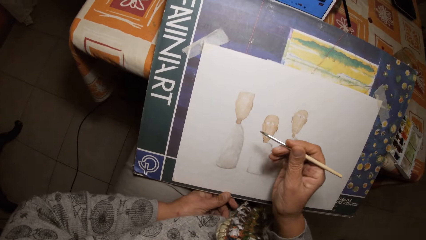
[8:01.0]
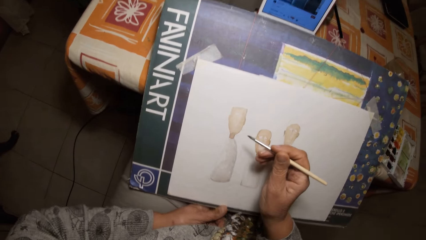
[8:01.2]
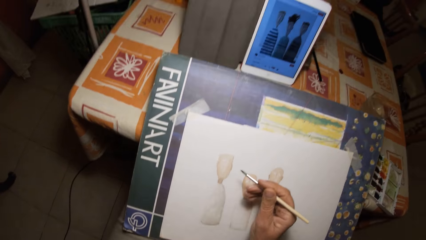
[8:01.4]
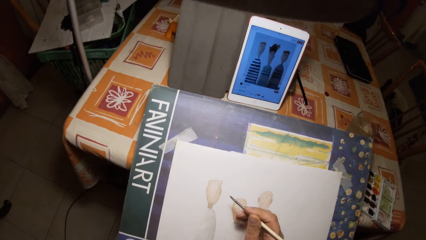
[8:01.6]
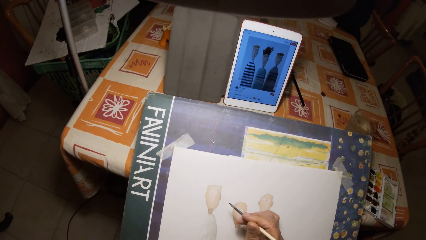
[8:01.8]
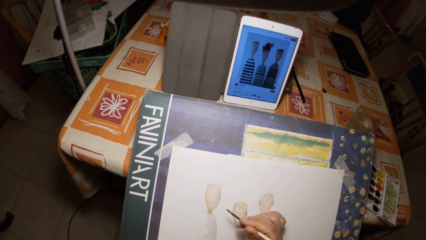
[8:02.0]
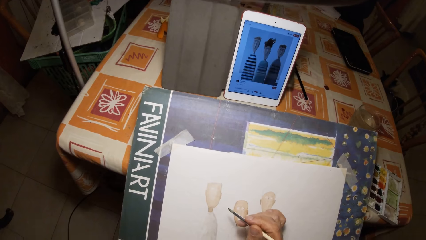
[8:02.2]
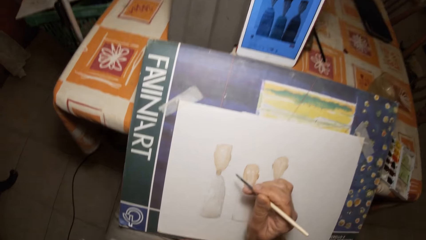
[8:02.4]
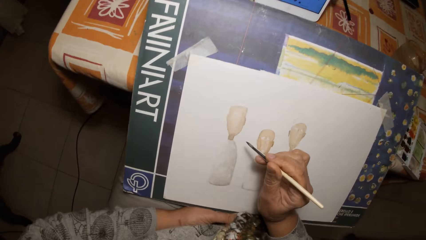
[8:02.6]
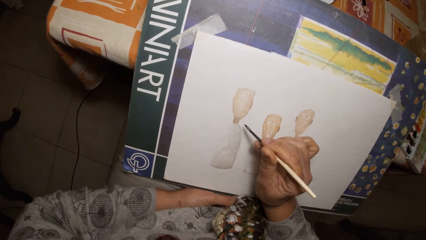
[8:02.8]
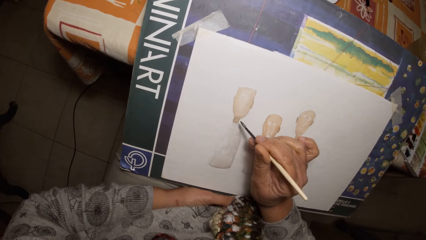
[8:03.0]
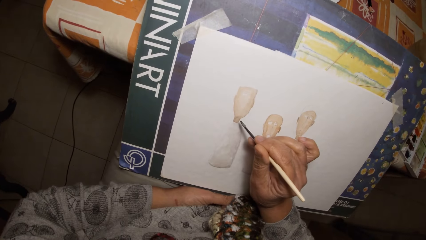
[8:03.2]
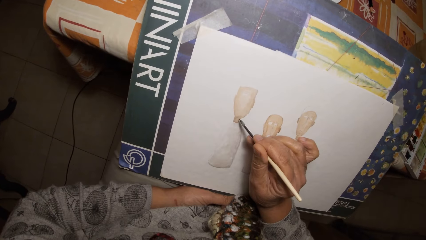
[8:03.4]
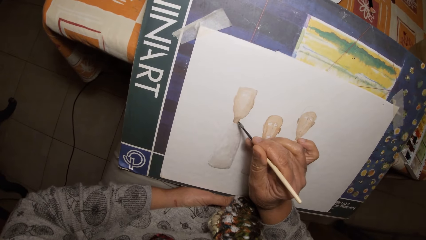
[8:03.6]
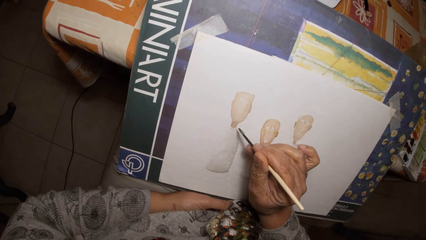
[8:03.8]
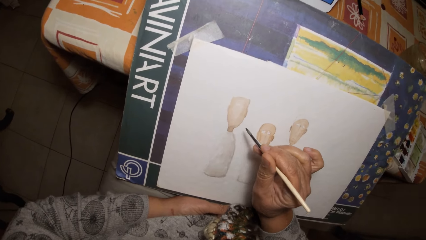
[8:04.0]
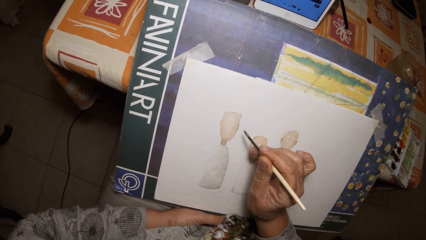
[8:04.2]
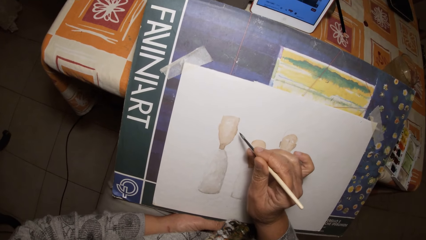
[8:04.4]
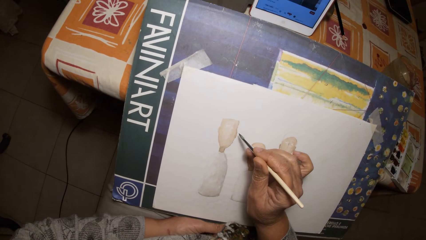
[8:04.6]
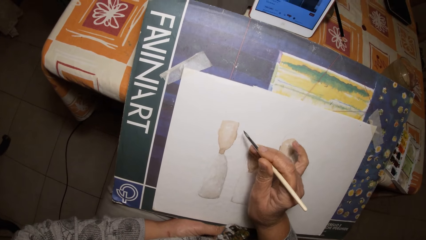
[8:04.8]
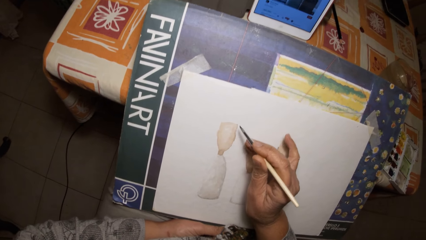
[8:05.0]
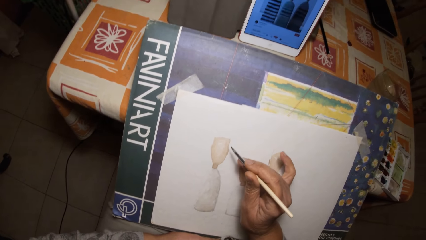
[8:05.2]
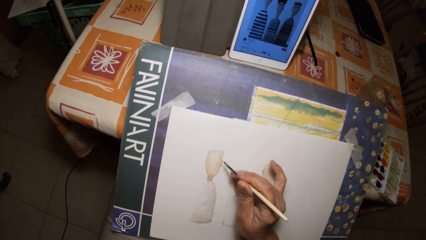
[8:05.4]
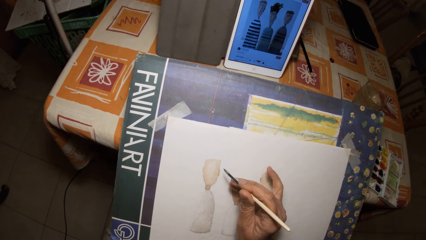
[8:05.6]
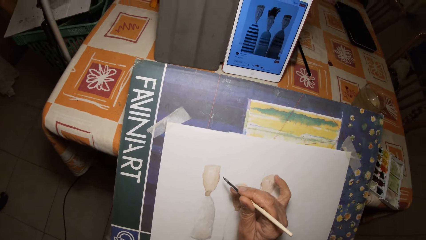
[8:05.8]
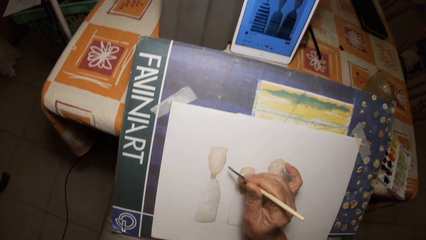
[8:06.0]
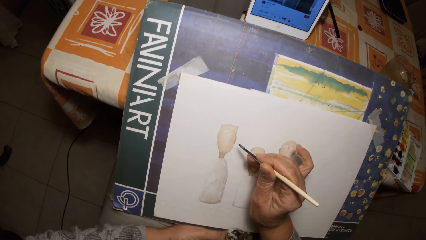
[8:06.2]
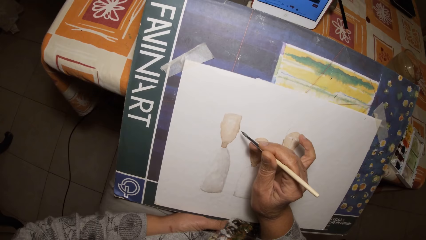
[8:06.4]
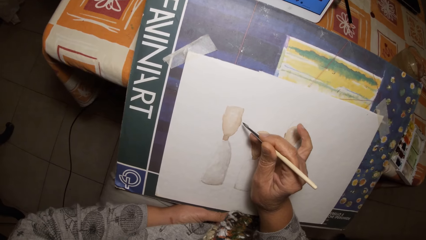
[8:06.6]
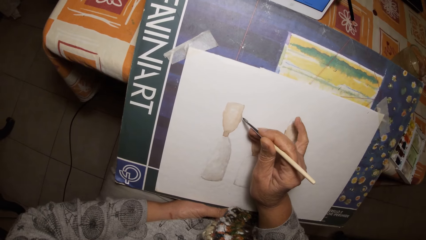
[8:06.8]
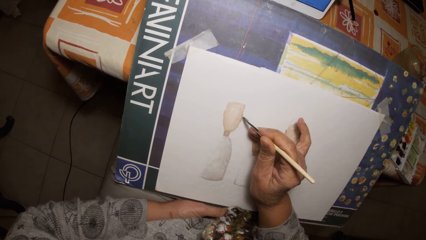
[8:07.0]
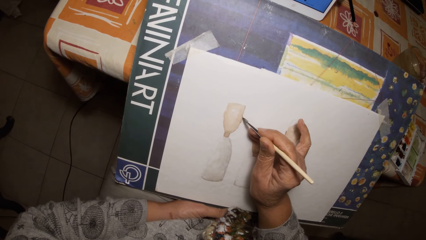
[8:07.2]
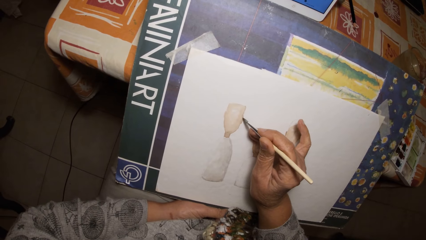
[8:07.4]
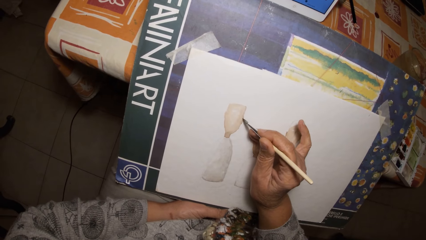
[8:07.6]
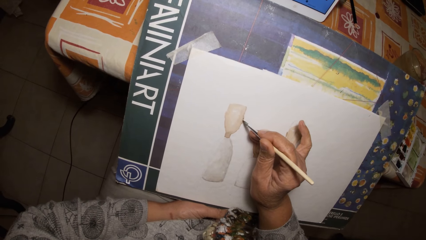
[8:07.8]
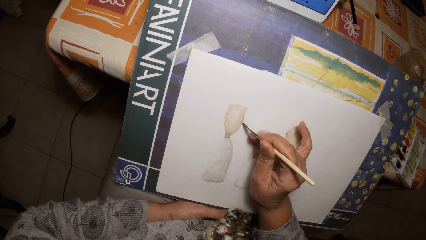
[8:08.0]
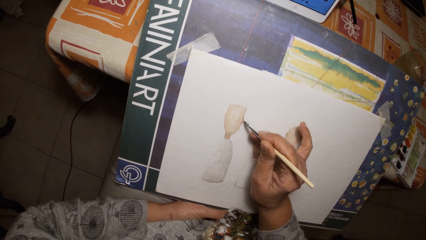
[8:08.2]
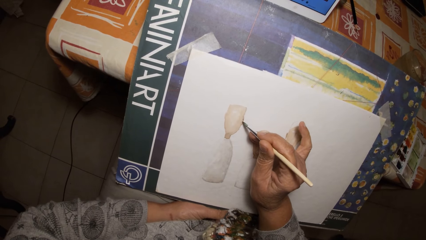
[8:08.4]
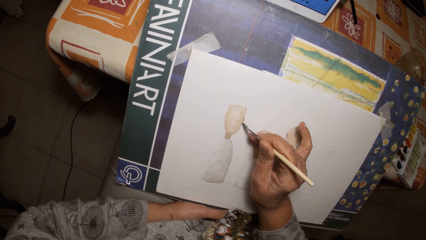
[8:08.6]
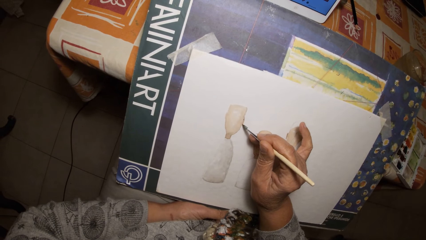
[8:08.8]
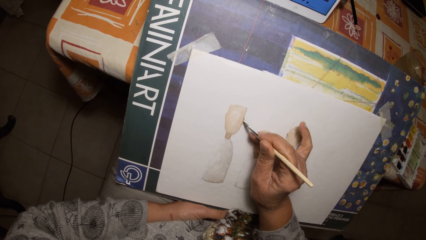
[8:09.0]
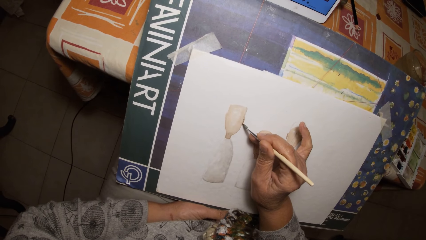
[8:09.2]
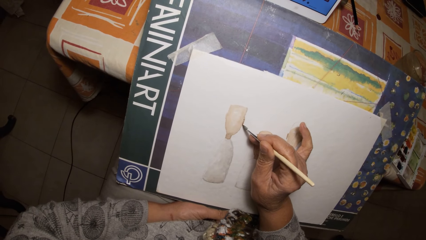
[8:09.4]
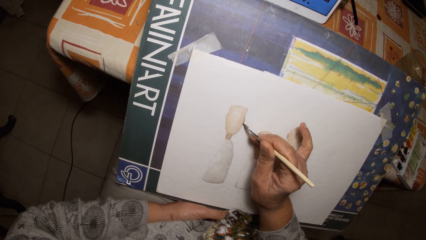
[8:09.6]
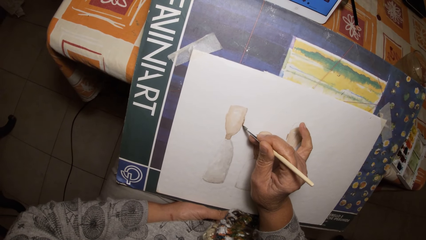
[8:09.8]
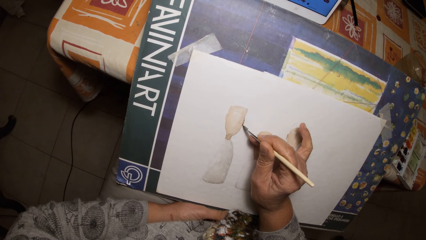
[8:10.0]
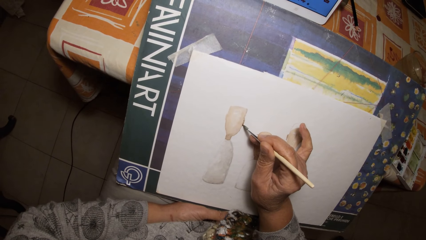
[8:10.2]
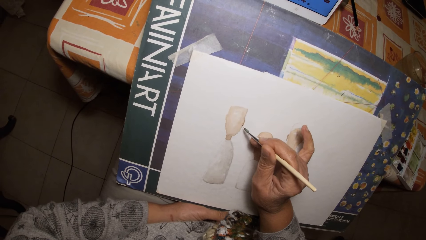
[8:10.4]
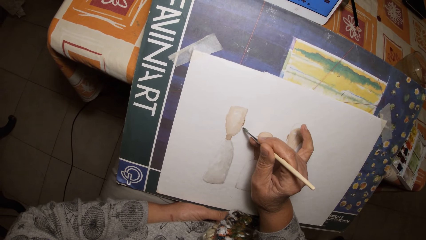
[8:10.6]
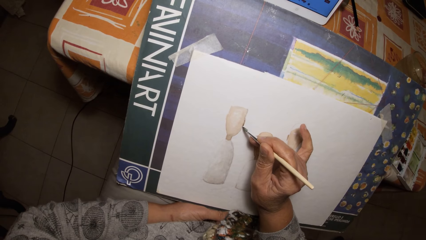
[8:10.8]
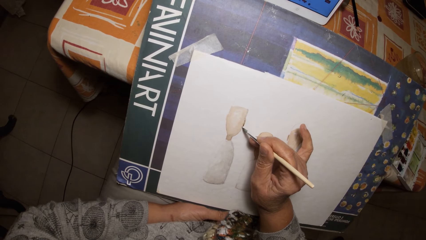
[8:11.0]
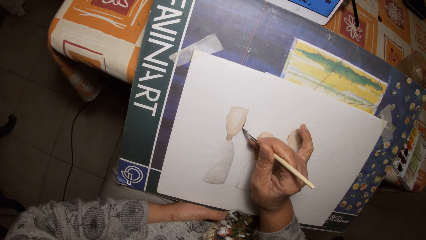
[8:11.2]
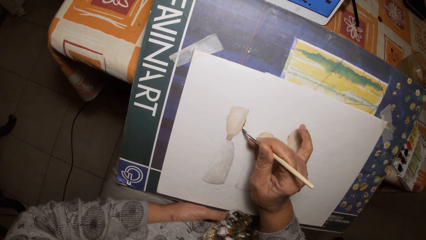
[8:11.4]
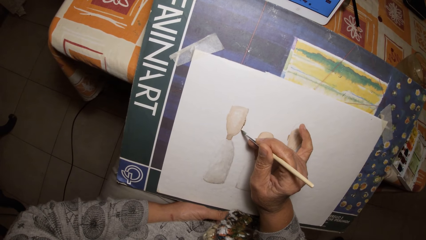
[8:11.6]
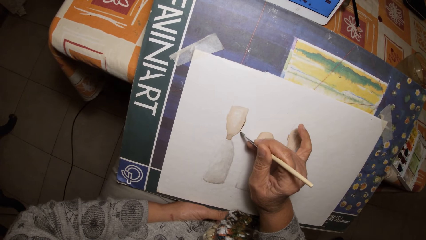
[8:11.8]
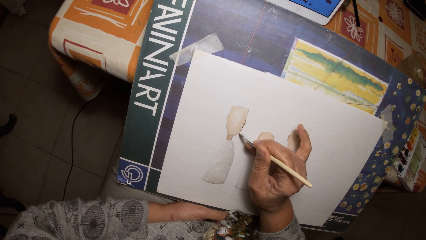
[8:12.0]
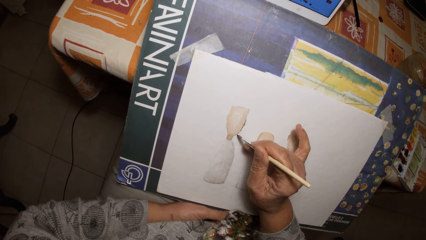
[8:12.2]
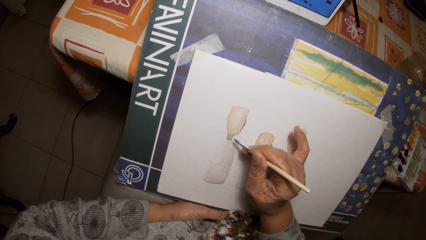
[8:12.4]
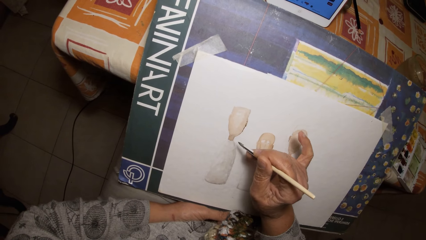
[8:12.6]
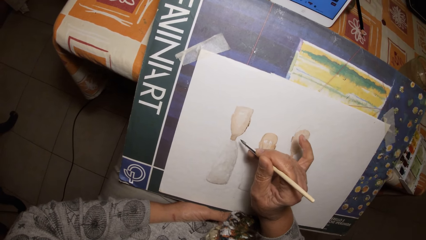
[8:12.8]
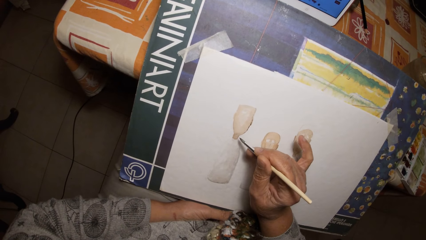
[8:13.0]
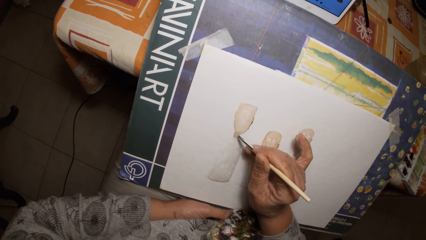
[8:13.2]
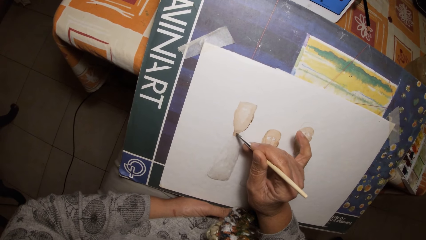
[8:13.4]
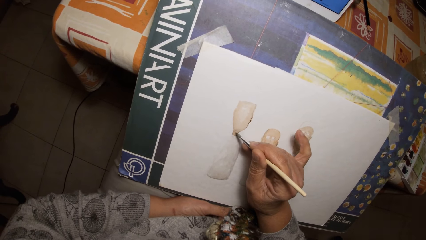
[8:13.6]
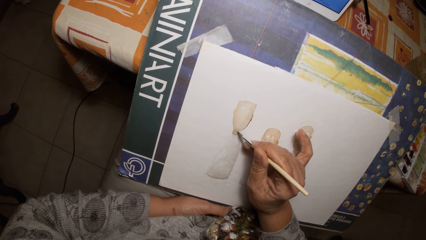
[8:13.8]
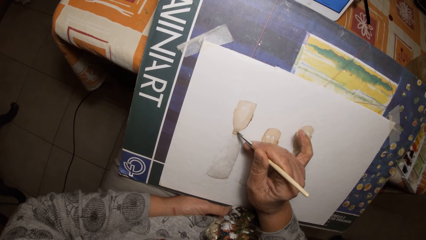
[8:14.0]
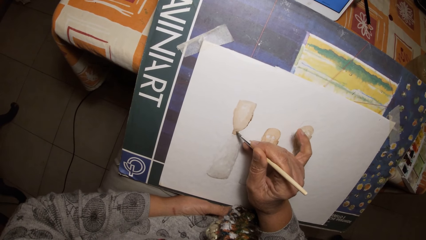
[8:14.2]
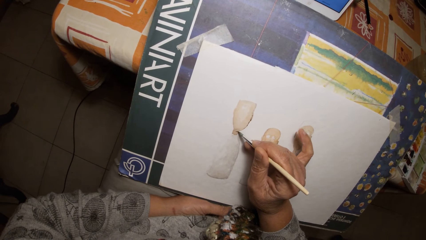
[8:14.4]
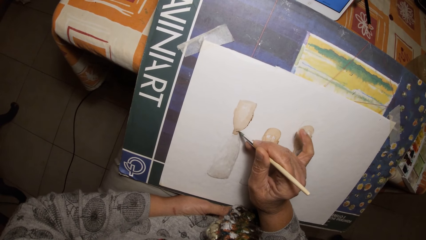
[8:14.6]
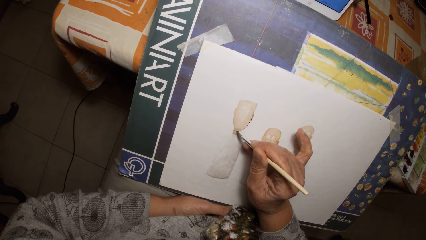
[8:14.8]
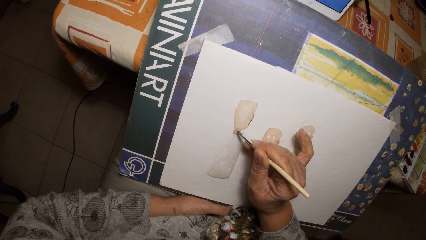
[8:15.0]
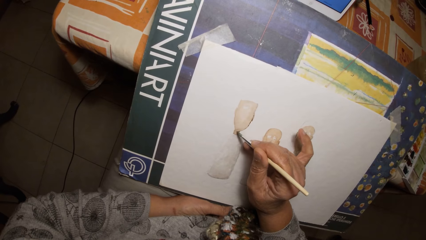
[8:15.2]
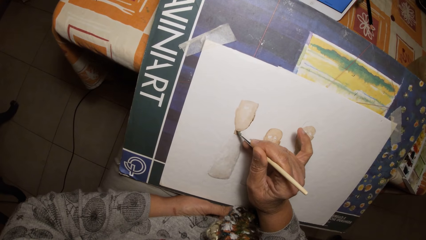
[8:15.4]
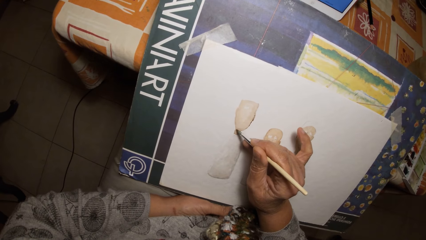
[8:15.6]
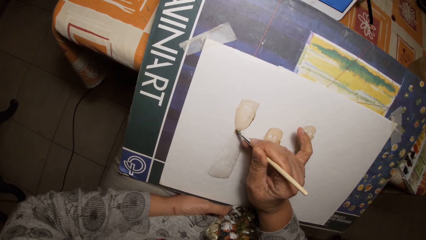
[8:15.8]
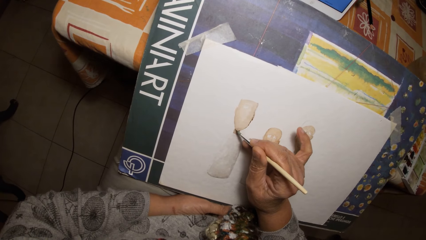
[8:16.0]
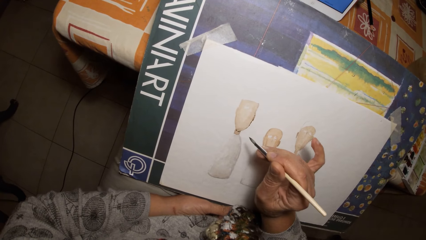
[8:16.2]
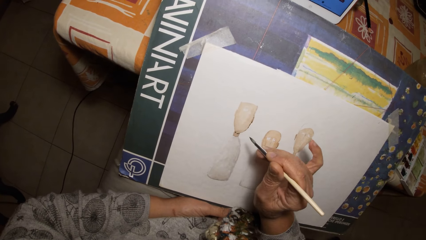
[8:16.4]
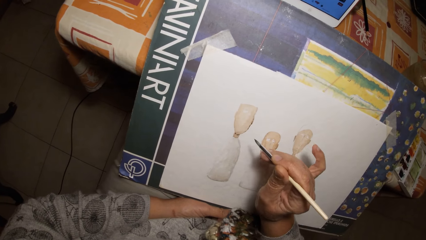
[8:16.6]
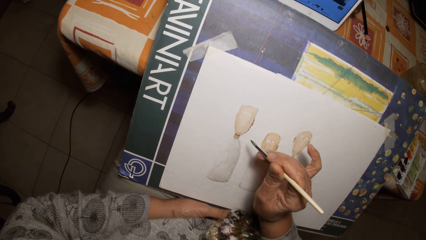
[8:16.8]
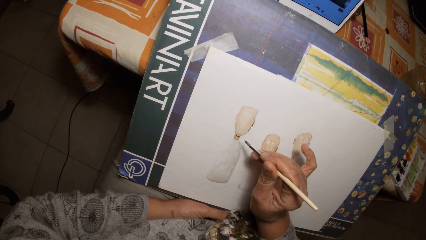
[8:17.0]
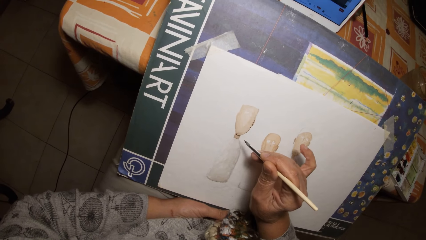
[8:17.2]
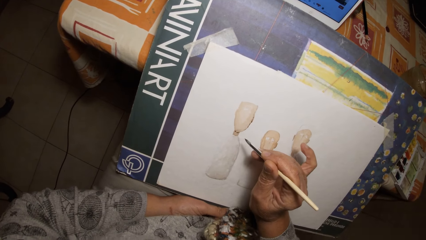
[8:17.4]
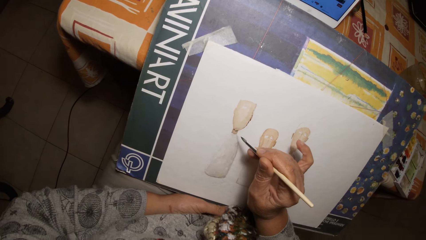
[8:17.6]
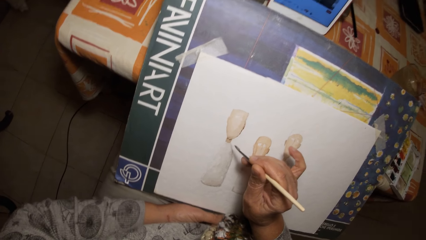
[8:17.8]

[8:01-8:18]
The camera wearer paints on the paper with the paintbrush. They paint the drawing.
